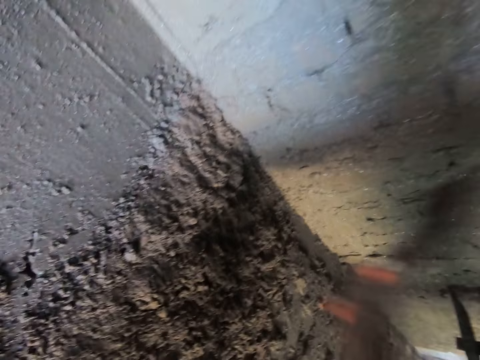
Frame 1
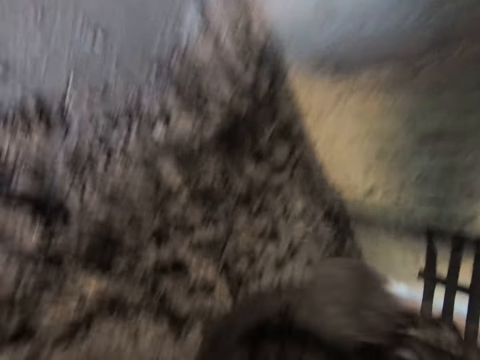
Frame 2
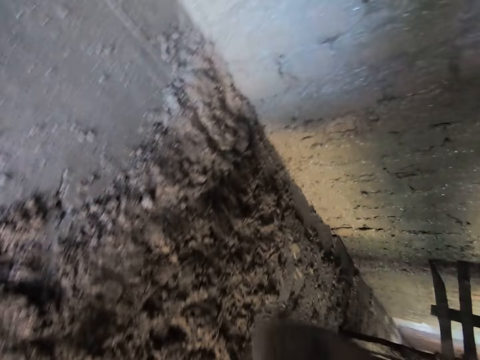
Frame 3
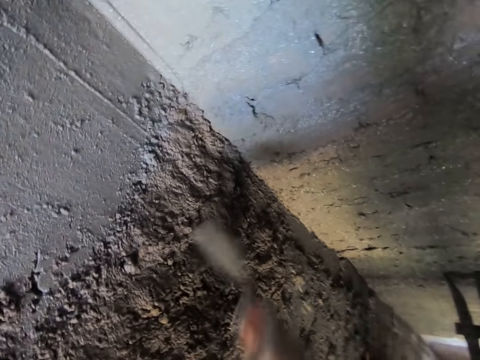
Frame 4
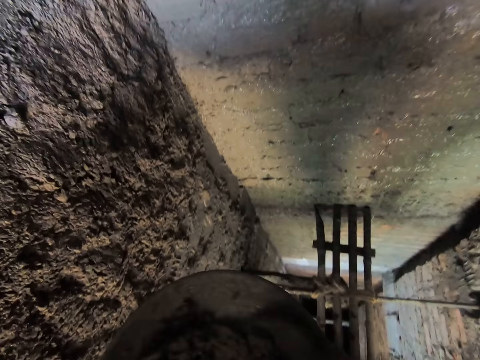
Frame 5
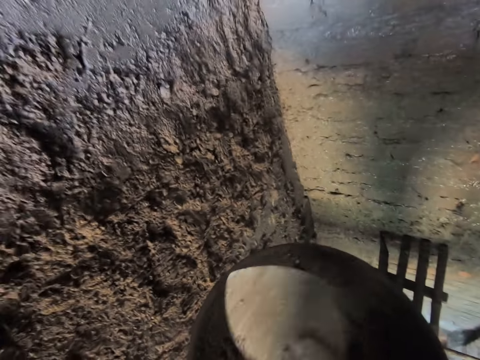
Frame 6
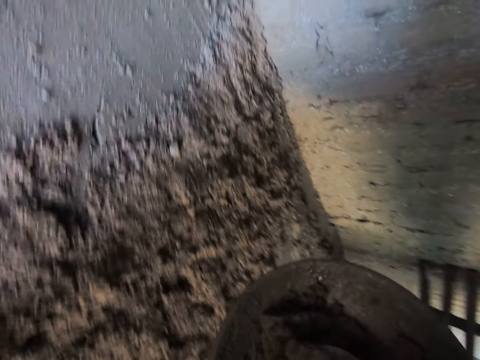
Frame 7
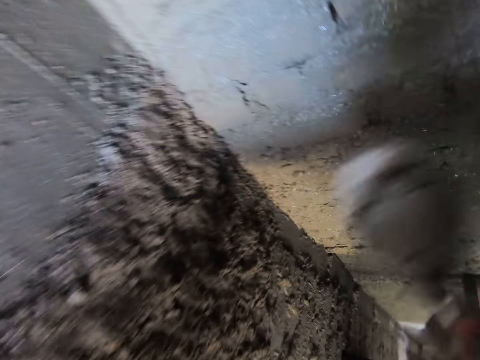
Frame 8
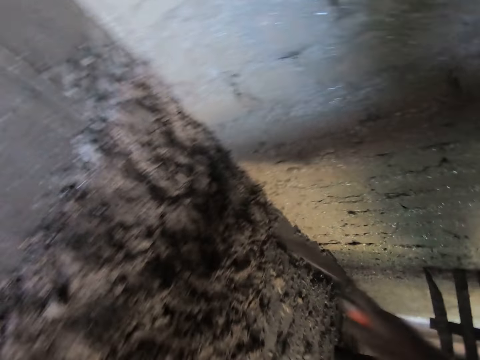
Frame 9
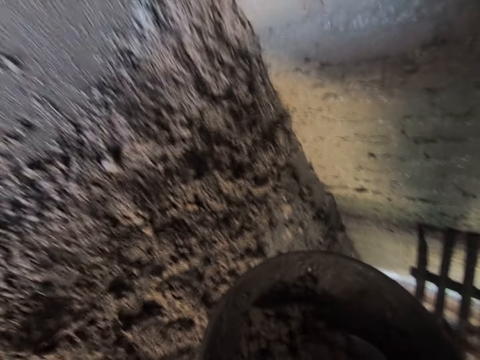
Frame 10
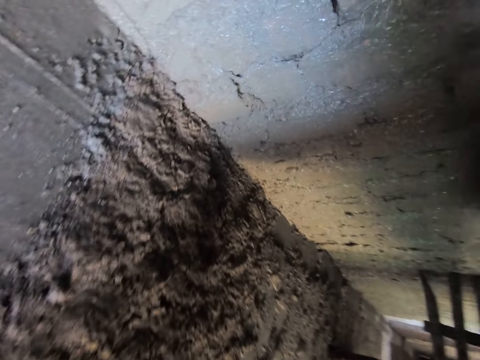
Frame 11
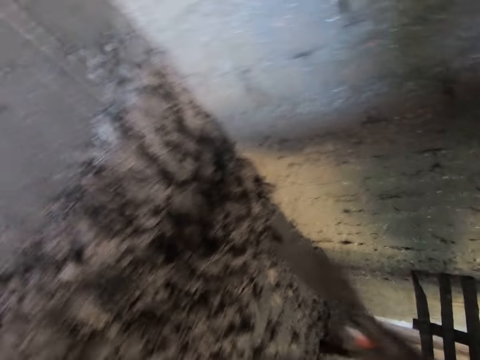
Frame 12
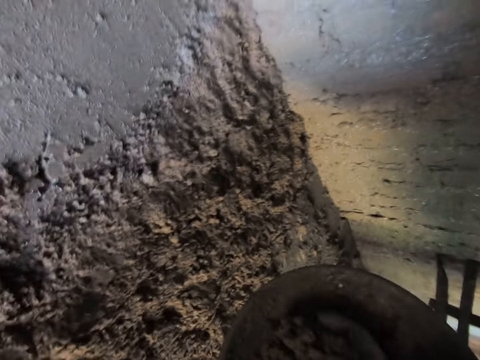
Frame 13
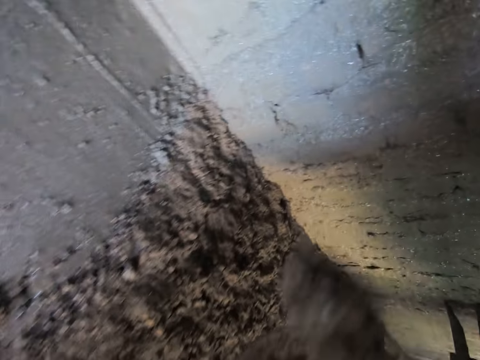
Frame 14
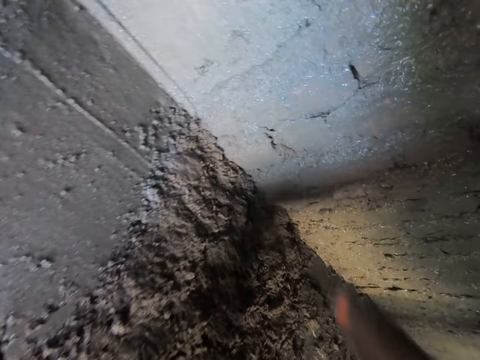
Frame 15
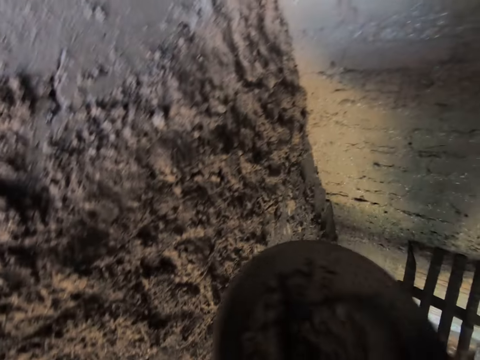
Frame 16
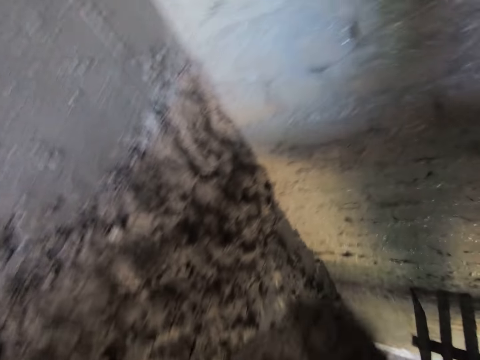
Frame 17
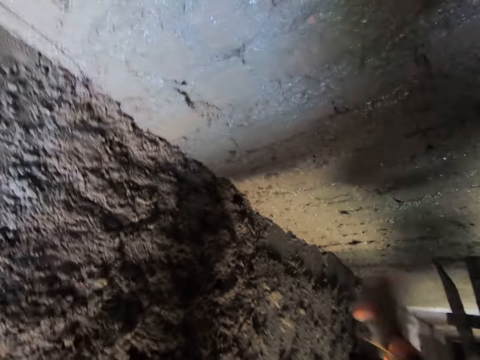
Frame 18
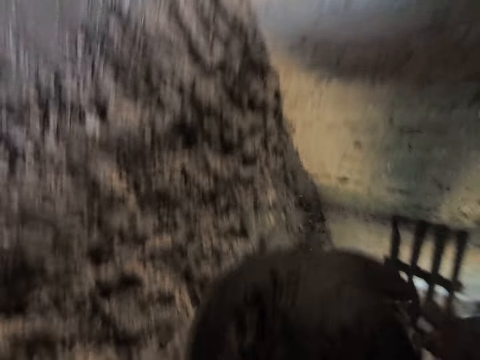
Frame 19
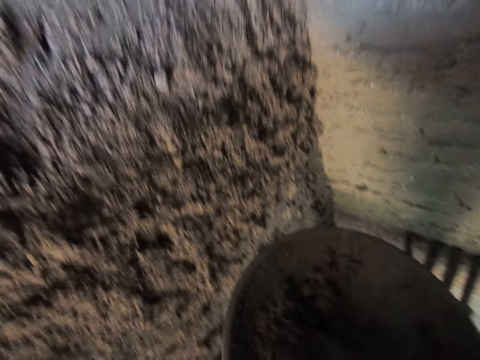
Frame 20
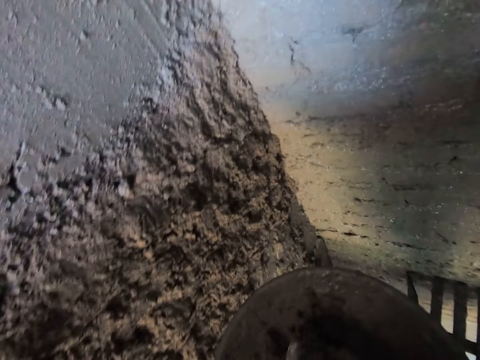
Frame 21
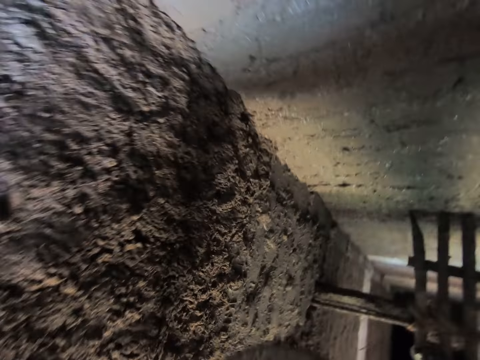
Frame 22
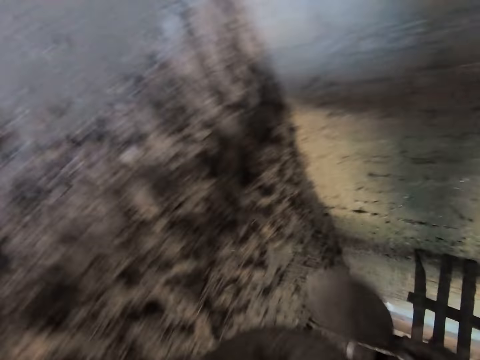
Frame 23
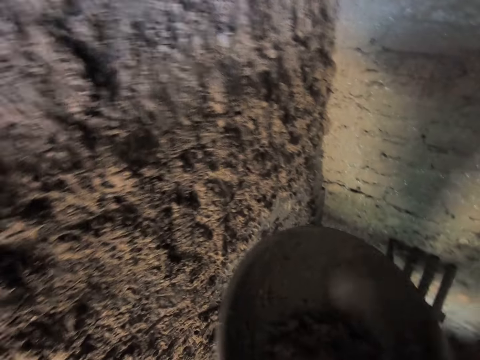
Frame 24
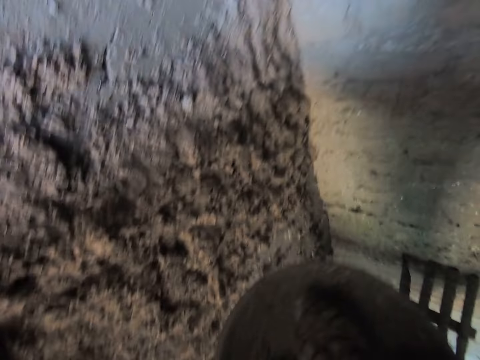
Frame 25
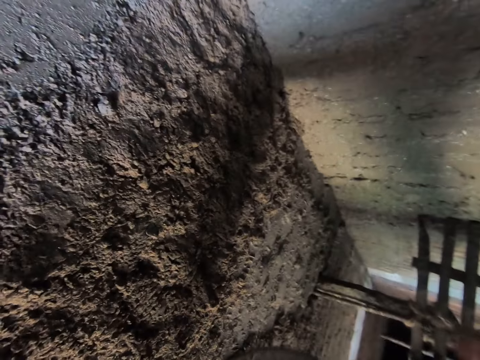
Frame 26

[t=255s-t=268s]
The camera wearer flings the cement on the wall with the trowel in his right hand. He picks some cement from the bowl with the trowel in his right hand. He flings the cement on the wall with the trowel in his right hand. He picks some cement from the bowl with the trowel in his right hand. He flings the cement on the wall with the trowel in his right hand. He picks some cement from the bowl with the trowel in his right hand. He flings the cement on the wall with the trowel in his right hand. He picks some cement from the bowl with the trowel in his right hand. He flings the cement on the wall with the trowel in his right hand. He picks some cement from the bowl with the trowel in his right hand. He flings the cement on the wall with the trowel in his right hand. He picks some cement from the bowl with the trowel in his right hand.

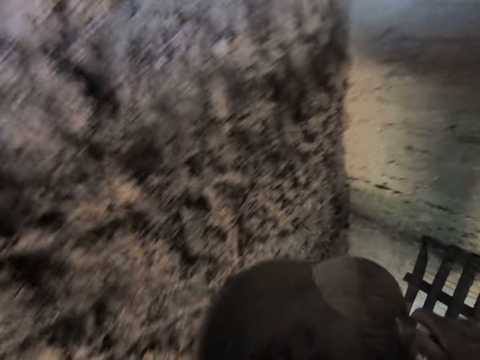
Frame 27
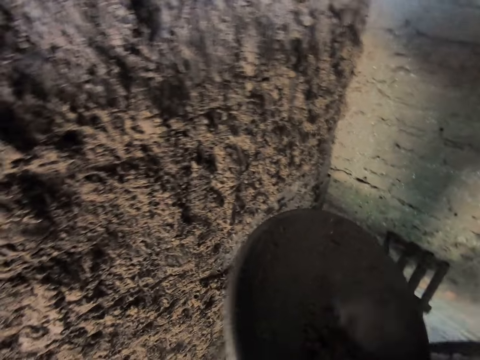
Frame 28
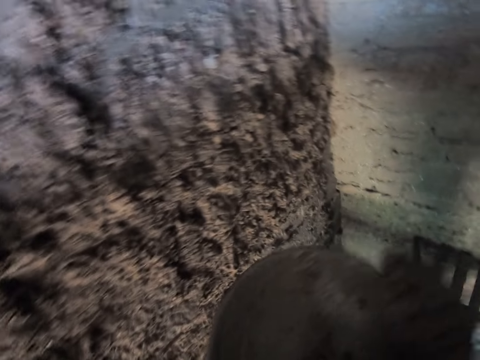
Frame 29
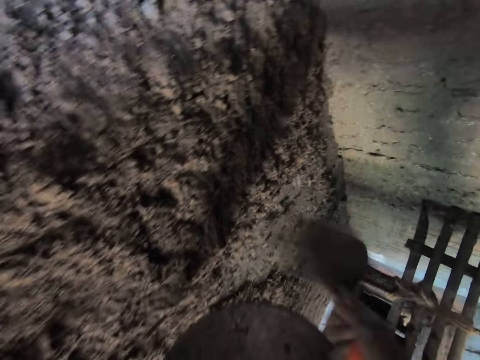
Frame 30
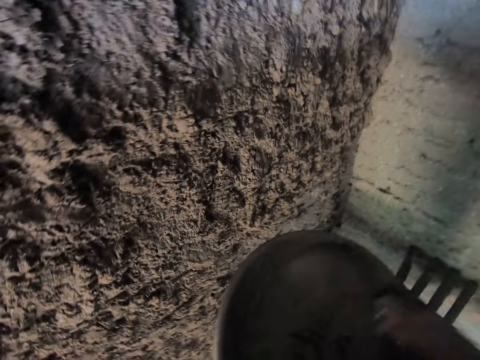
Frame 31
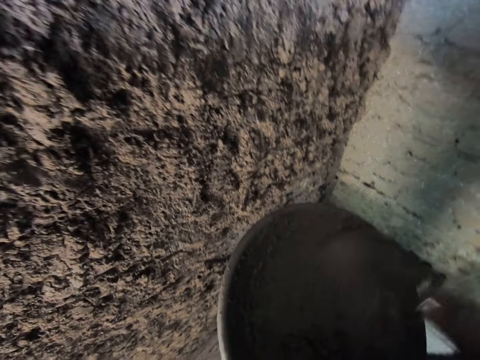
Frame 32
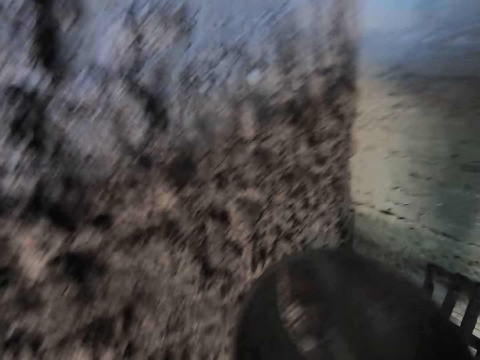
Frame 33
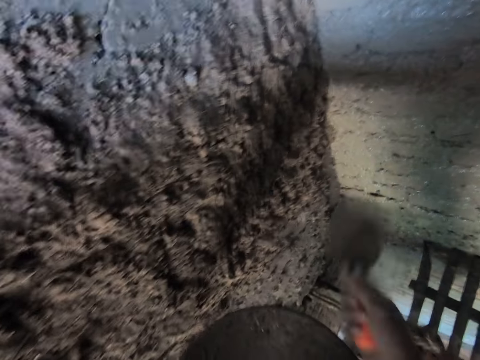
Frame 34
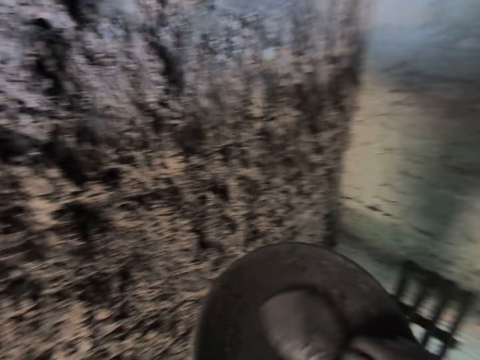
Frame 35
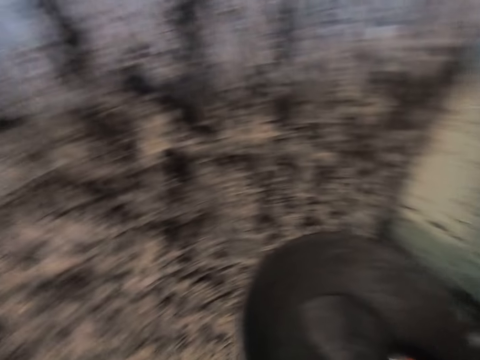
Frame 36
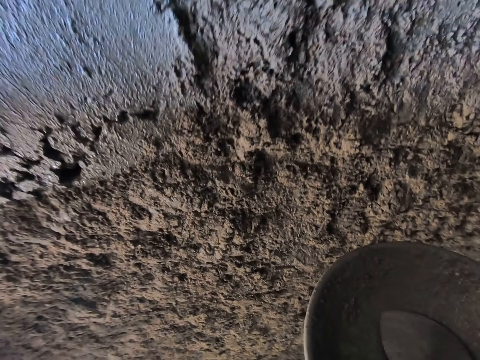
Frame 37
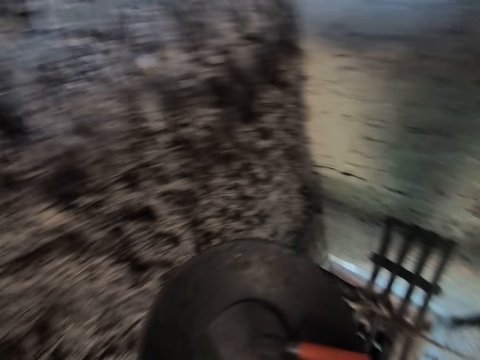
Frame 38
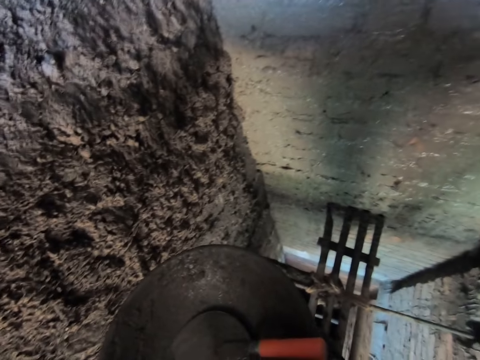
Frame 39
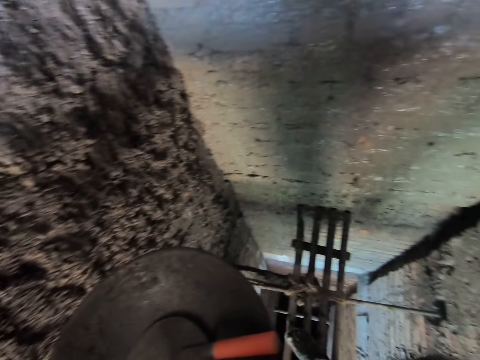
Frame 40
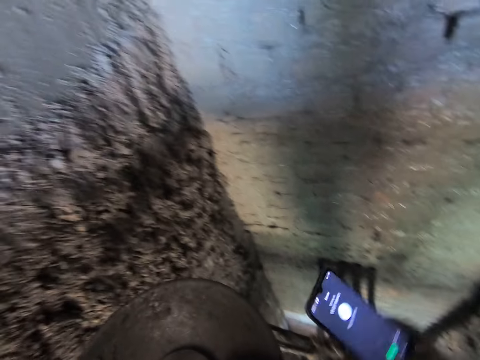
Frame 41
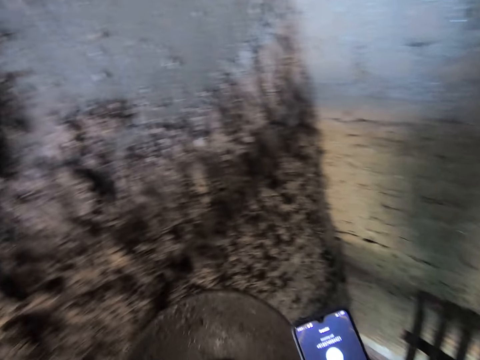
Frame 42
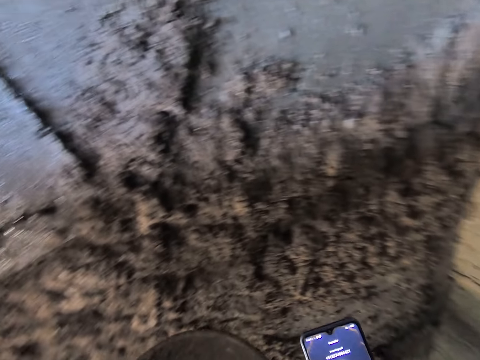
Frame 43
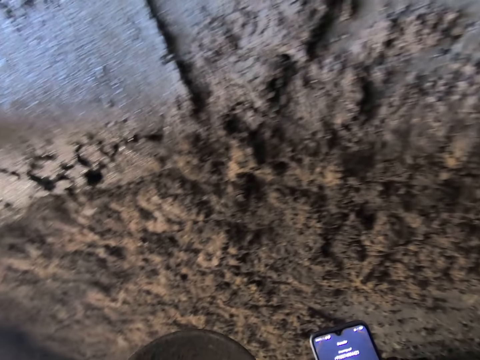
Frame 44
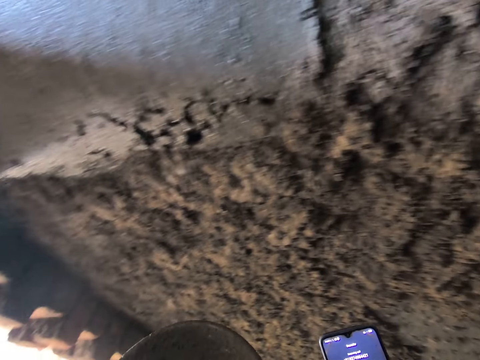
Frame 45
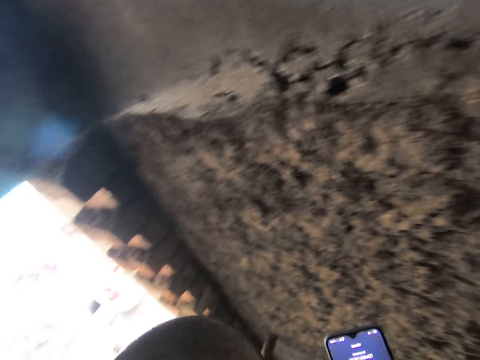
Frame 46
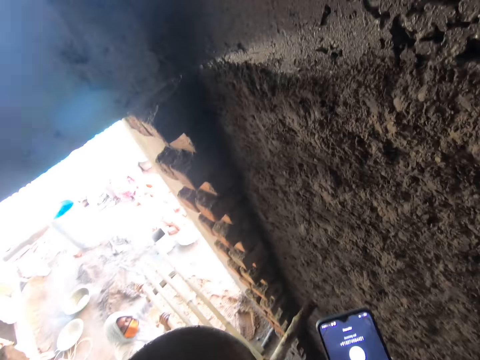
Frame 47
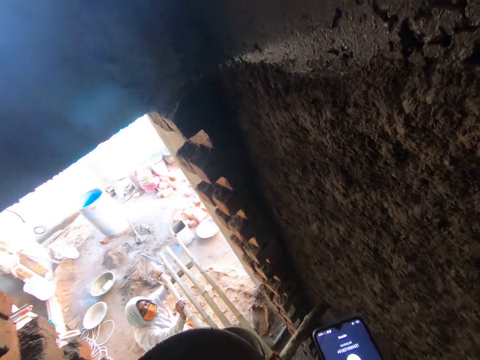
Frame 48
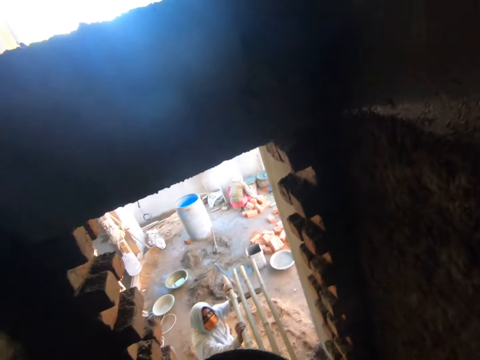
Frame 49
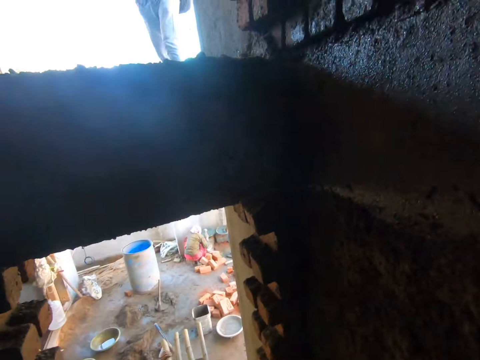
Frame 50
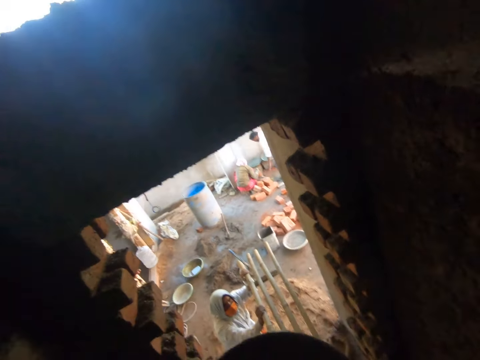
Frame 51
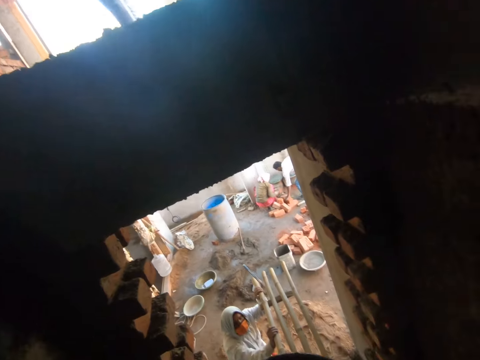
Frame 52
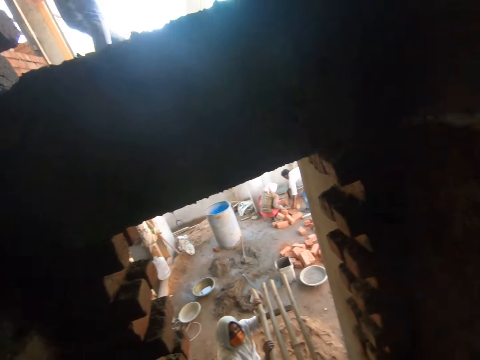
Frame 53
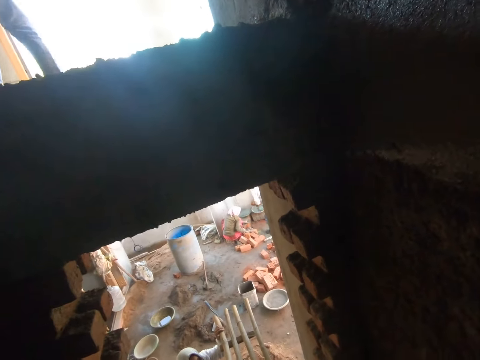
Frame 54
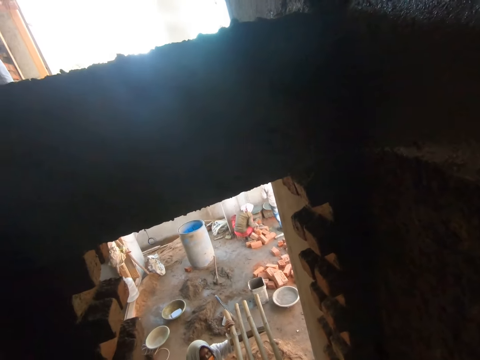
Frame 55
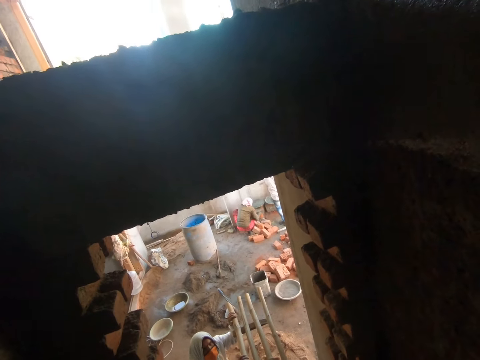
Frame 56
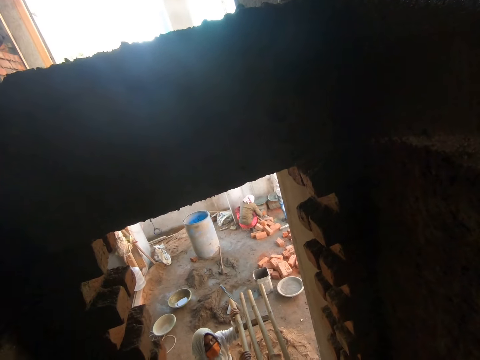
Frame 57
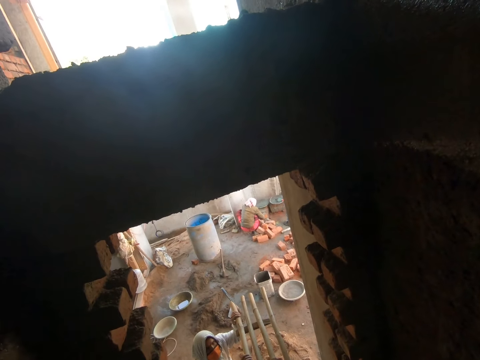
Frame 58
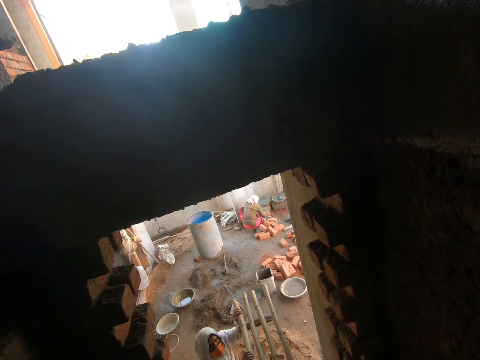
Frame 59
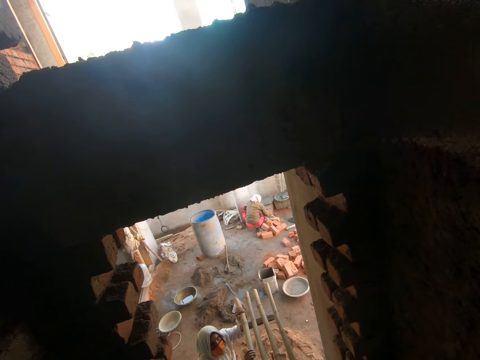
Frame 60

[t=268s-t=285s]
The camera wearer flings the cement on the wall with the trowel in his right hand. He picks some cement from the bowl with the trowel in his right hand. He flings the cement on the wall with the trowel in his right hand. He picks some cement from the bowl with the trowel in his right hand. He flings the cement on the wall with the trowel in his right hand. He drops the trowel in the bowl with his right hand. He presses a phone with his right hand. He checks the phone. He speaks on the phone in his right hand.
